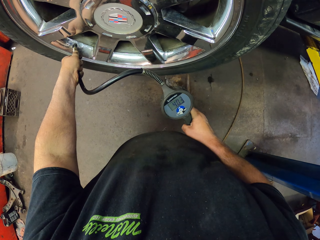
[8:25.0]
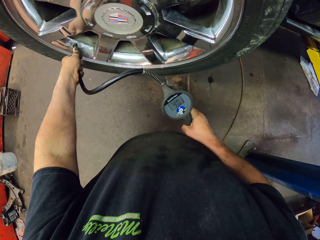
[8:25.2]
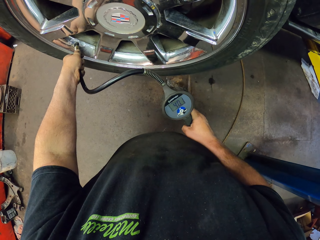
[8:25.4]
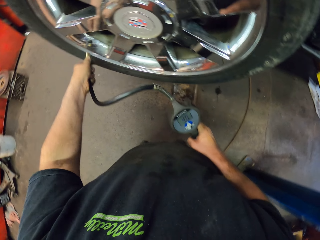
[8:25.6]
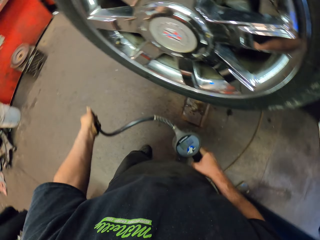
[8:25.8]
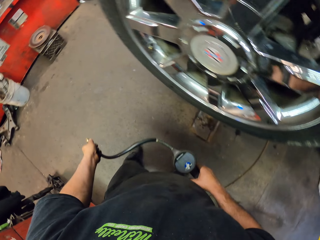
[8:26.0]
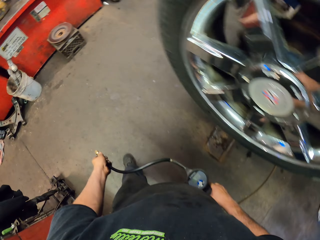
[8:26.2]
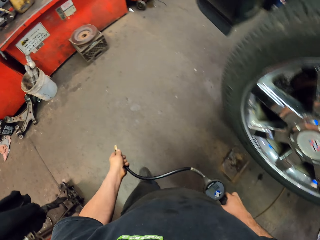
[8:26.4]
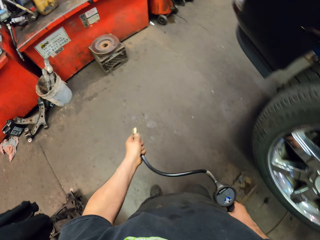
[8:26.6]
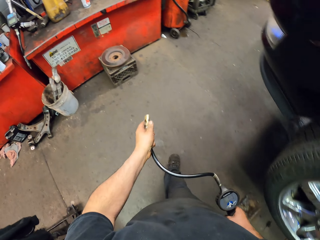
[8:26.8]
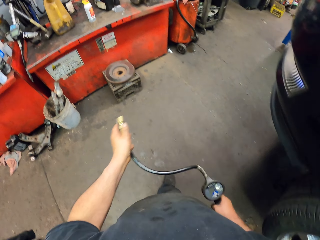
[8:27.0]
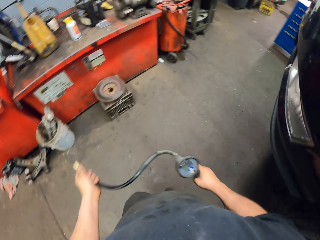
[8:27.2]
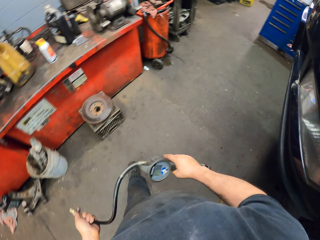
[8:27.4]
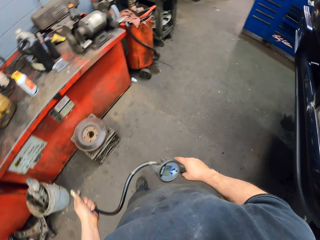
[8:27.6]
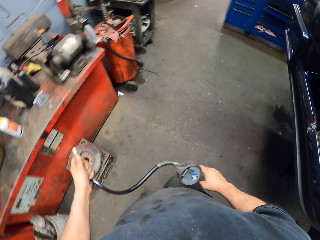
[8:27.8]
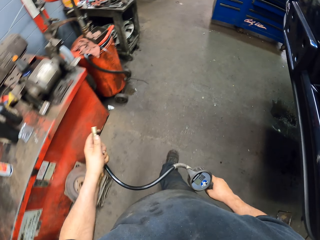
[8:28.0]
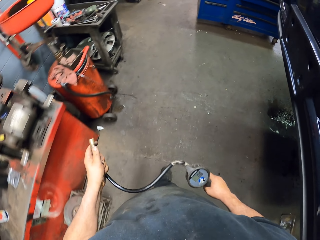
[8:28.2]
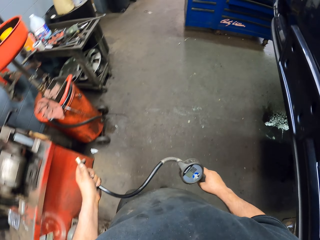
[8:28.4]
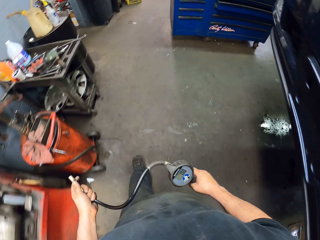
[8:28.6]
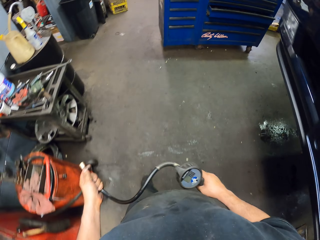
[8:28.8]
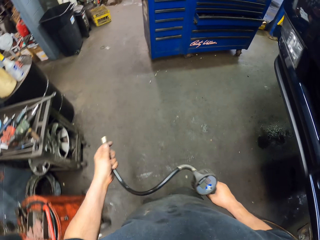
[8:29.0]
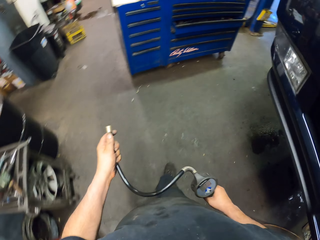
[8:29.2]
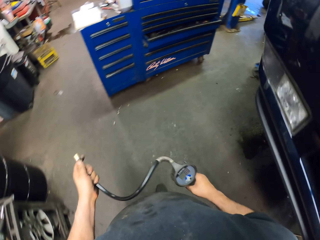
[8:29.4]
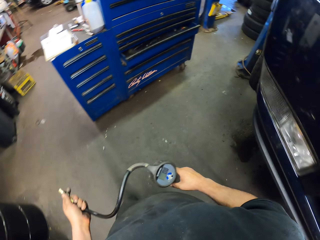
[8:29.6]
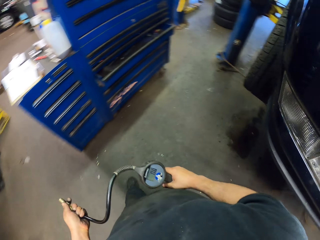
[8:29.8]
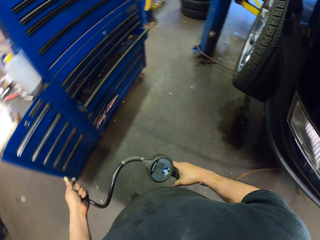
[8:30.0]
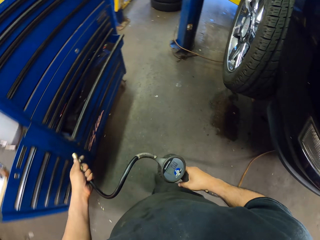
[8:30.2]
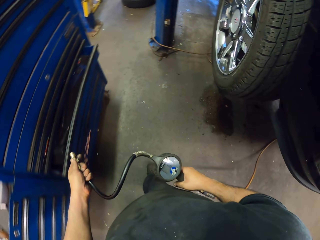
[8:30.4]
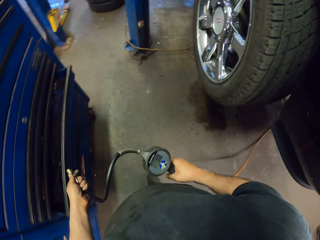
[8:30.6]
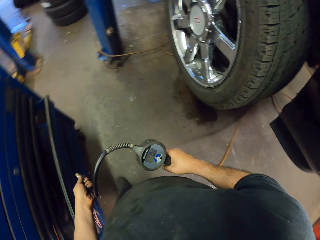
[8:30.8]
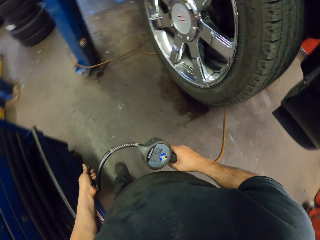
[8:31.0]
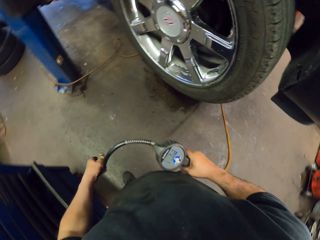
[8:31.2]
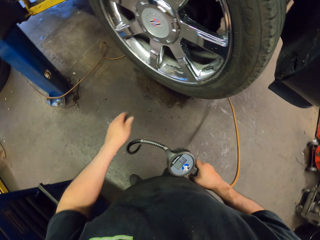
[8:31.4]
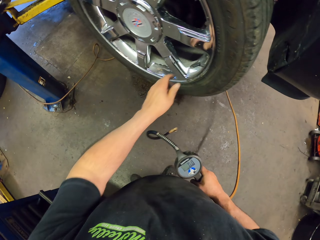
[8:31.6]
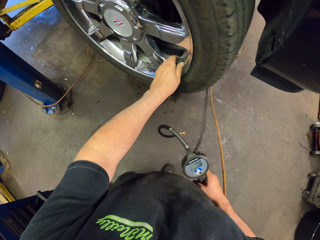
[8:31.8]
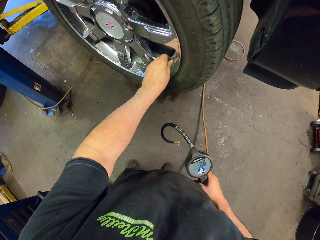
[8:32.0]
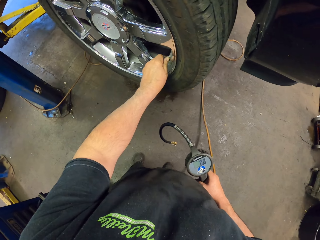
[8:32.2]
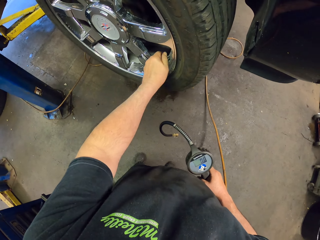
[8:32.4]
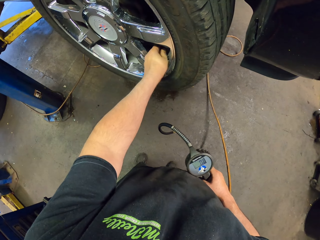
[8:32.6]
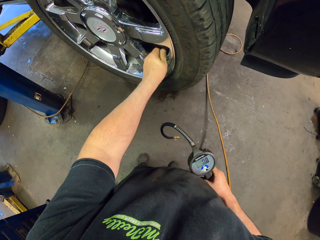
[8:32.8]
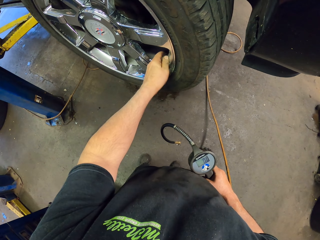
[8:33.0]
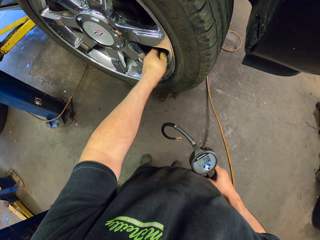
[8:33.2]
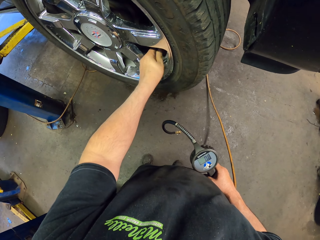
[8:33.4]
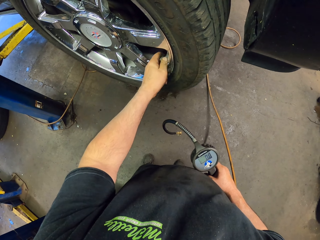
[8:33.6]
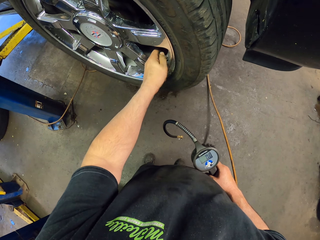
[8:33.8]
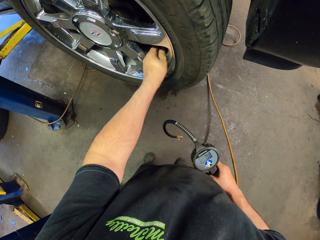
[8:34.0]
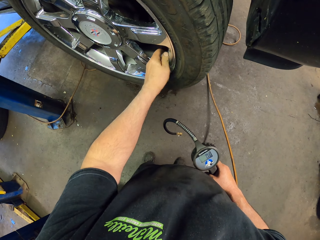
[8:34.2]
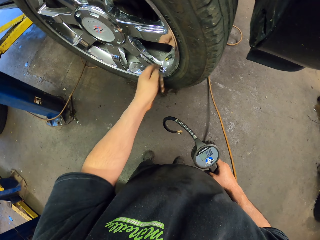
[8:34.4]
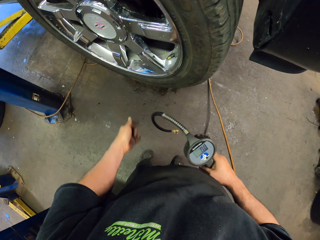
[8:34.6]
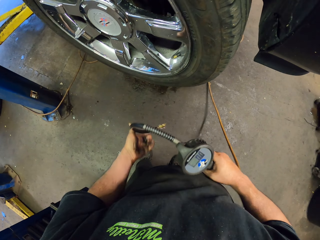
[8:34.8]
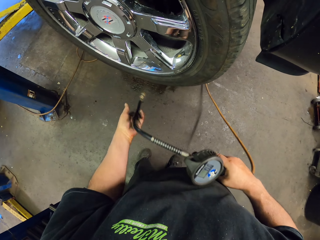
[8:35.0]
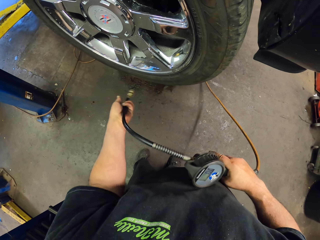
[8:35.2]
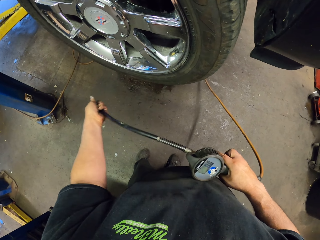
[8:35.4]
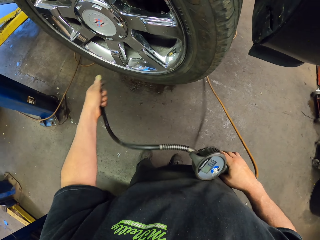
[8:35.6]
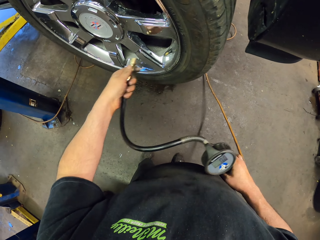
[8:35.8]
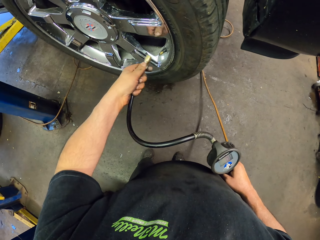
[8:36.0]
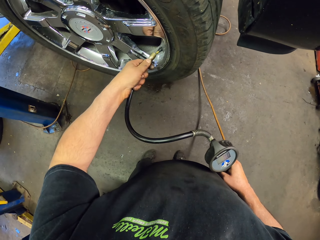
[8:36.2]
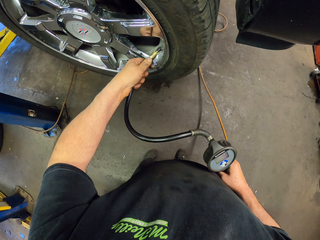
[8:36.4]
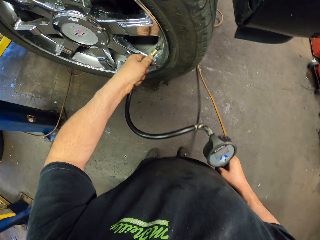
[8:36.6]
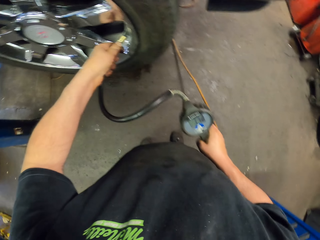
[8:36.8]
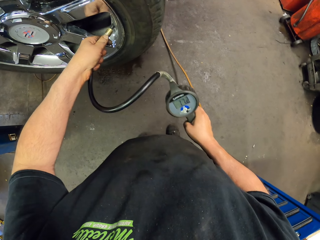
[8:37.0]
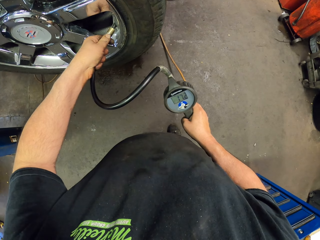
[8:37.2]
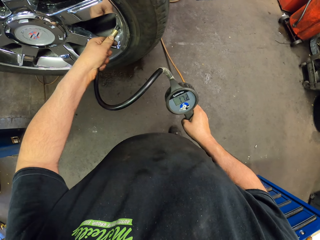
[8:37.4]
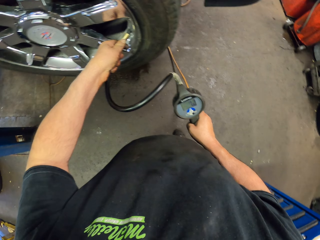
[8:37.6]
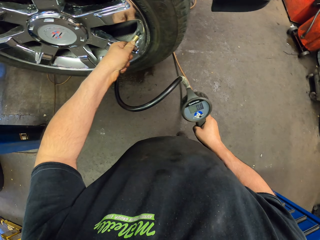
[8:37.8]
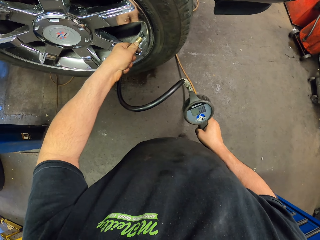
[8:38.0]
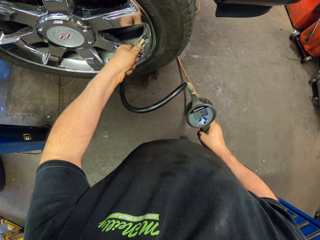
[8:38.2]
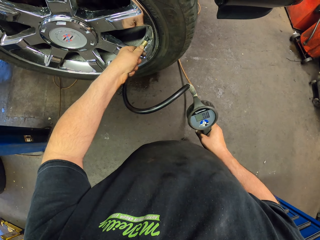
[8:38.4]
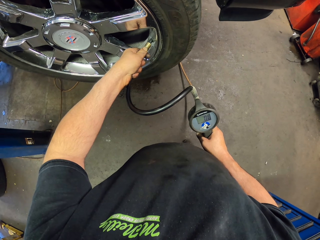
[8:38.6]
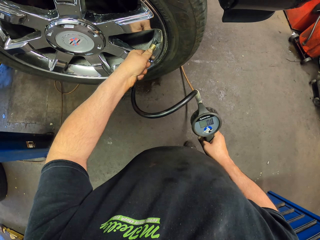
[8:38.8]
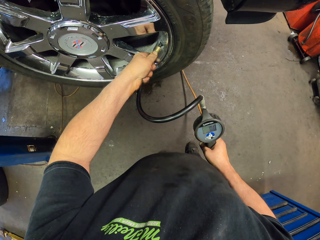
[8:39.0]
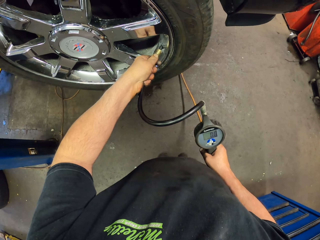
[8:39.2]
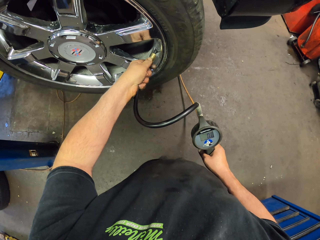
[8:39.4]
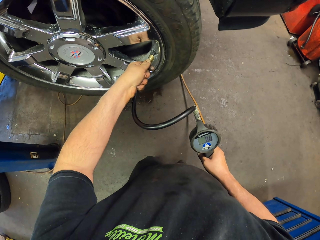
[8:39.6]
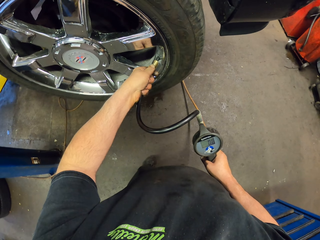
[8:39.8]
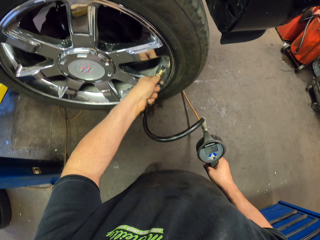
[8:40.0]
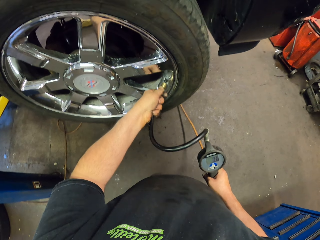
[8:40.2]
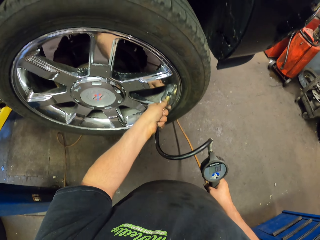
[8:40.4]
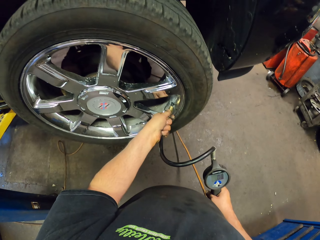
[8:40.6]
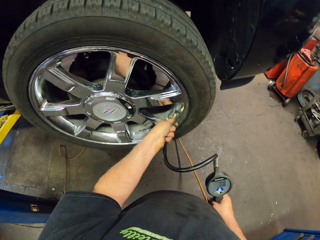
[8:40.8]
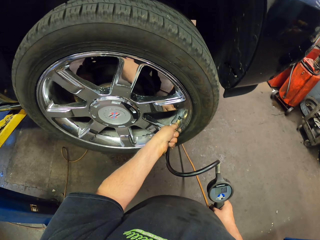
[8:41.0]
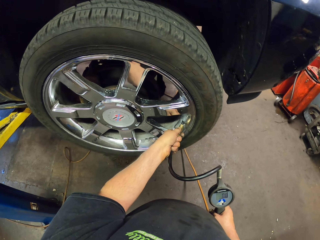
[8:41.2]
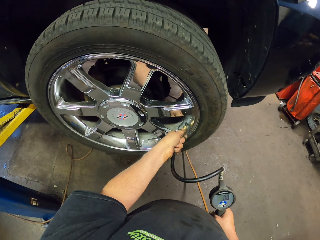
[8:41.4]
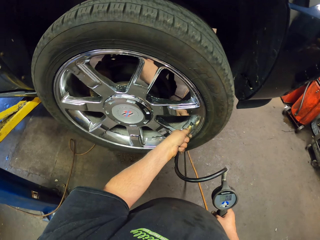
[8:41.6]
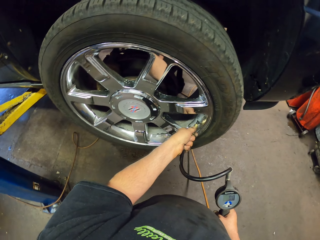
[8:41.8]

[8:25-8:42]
The camera wearer removes something from the car wheel. They walk to the car wheel. They touch the car wheel bolt. They fix something on the car wheel.
